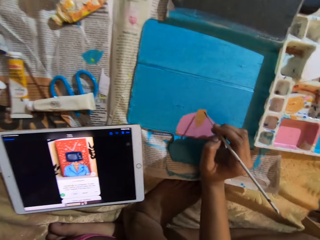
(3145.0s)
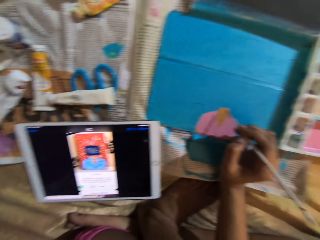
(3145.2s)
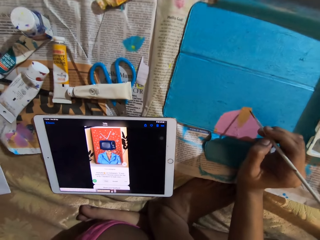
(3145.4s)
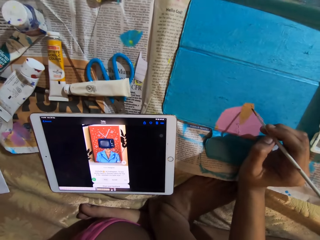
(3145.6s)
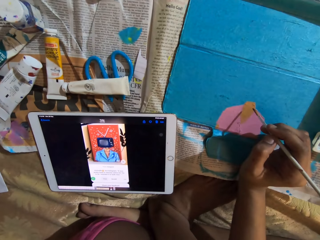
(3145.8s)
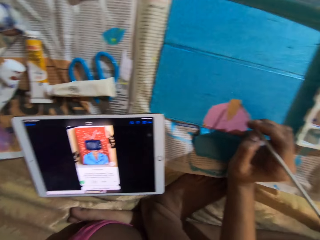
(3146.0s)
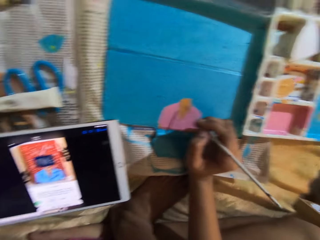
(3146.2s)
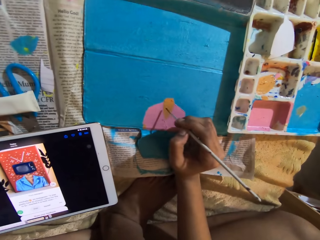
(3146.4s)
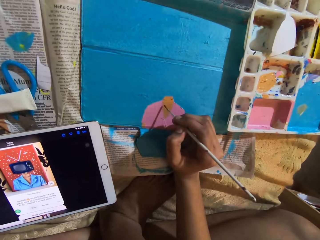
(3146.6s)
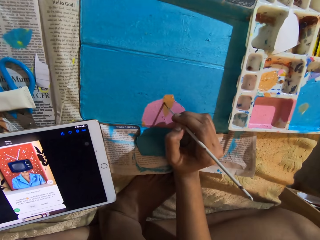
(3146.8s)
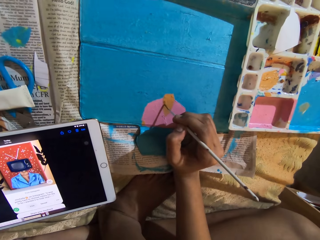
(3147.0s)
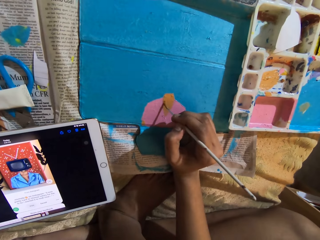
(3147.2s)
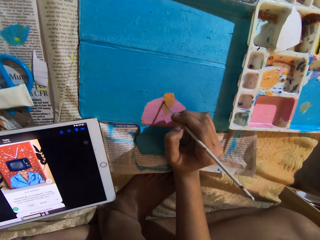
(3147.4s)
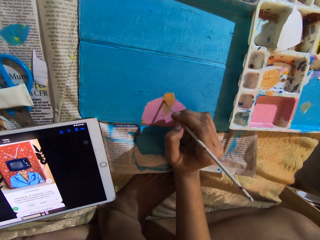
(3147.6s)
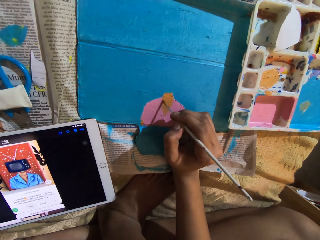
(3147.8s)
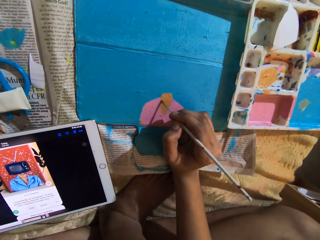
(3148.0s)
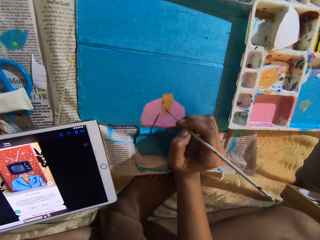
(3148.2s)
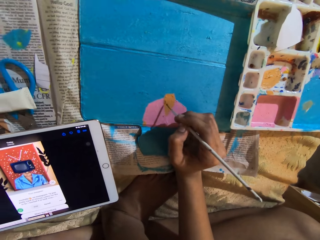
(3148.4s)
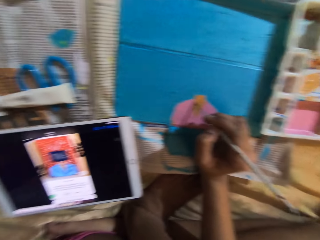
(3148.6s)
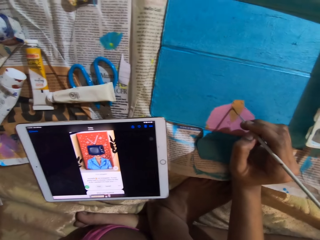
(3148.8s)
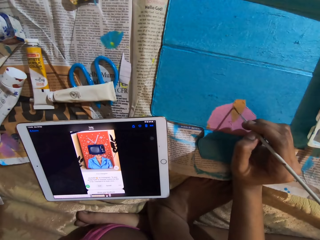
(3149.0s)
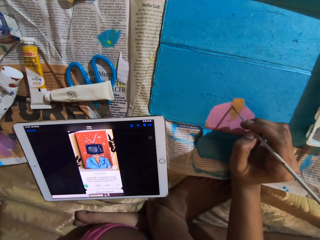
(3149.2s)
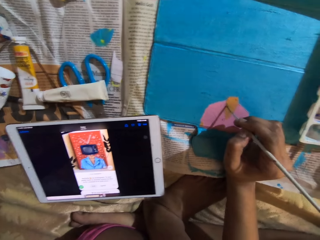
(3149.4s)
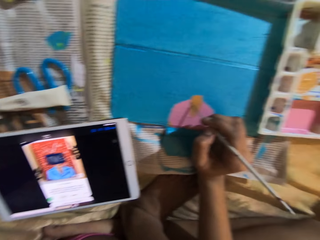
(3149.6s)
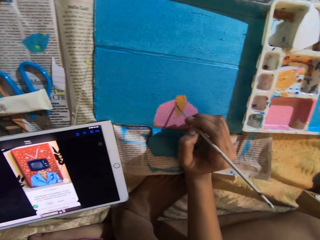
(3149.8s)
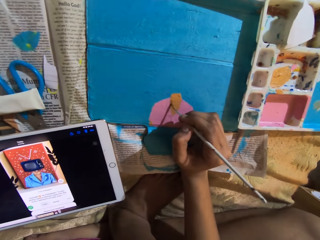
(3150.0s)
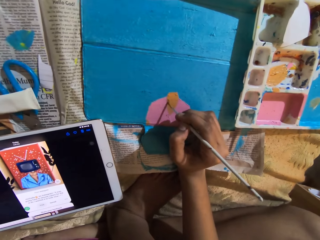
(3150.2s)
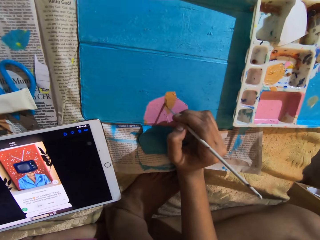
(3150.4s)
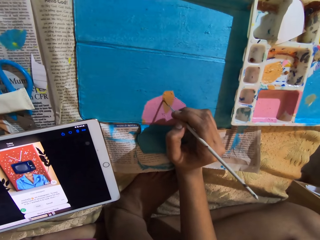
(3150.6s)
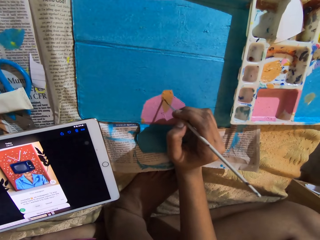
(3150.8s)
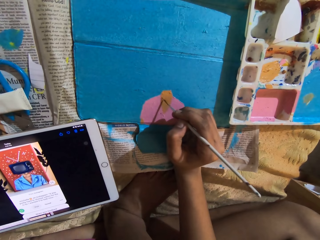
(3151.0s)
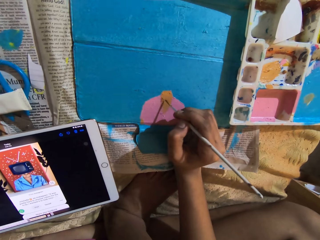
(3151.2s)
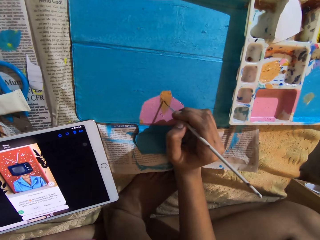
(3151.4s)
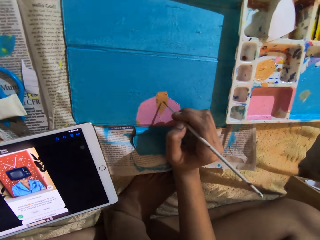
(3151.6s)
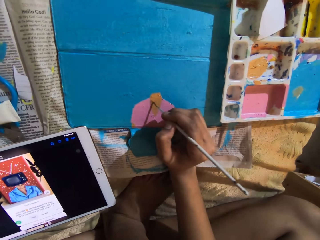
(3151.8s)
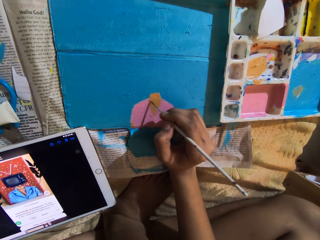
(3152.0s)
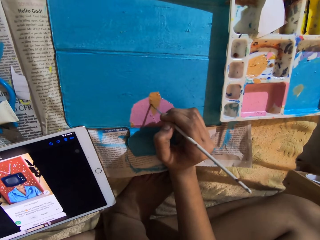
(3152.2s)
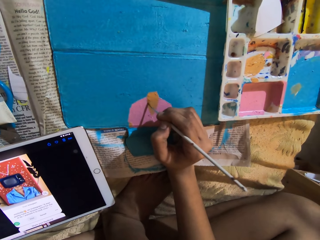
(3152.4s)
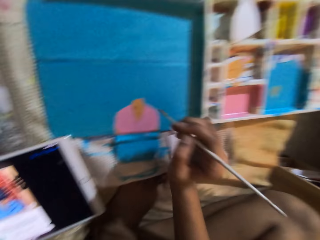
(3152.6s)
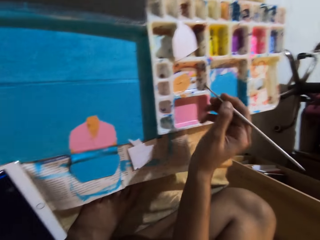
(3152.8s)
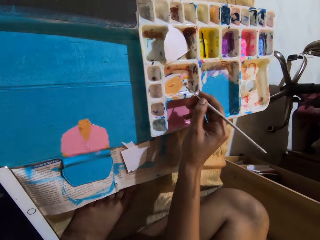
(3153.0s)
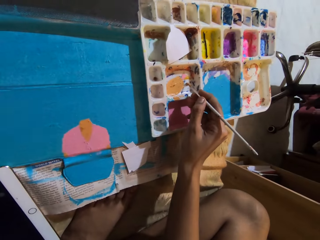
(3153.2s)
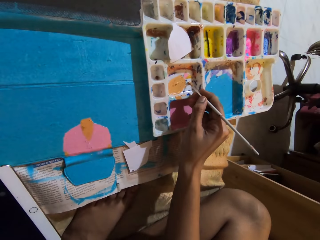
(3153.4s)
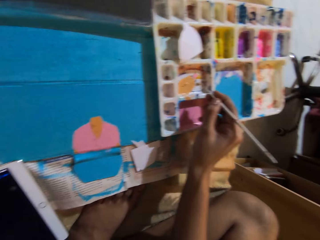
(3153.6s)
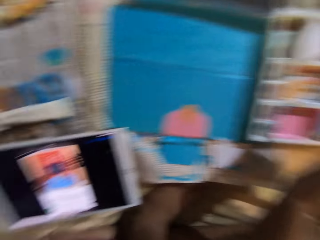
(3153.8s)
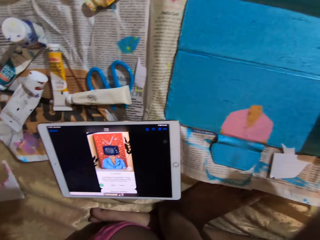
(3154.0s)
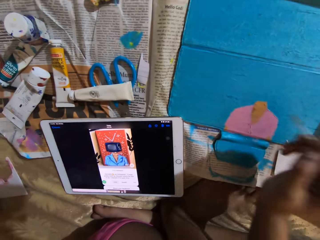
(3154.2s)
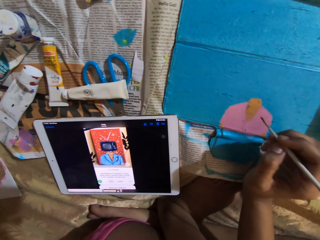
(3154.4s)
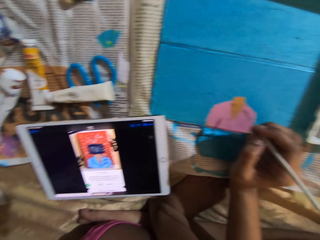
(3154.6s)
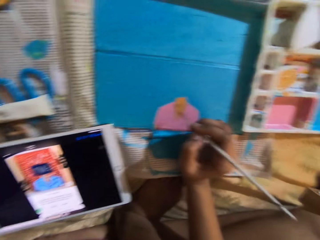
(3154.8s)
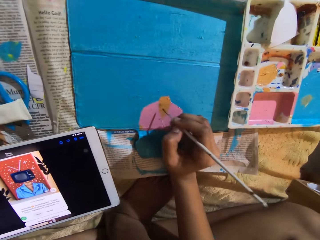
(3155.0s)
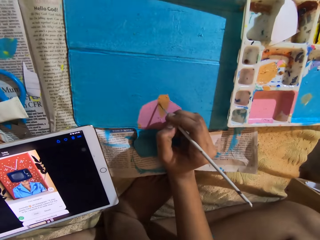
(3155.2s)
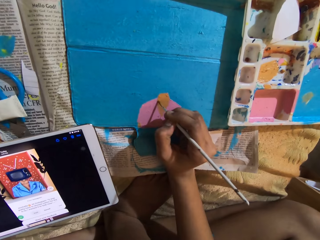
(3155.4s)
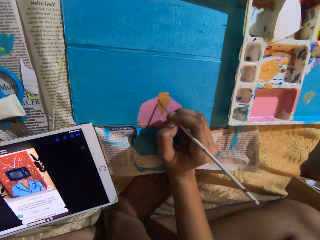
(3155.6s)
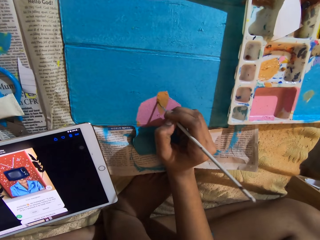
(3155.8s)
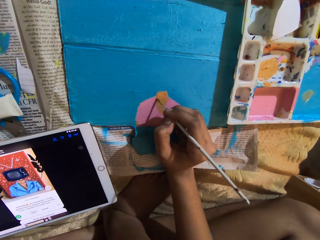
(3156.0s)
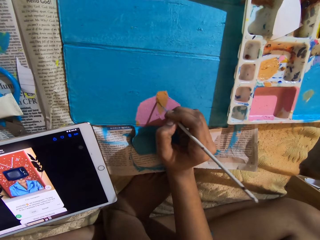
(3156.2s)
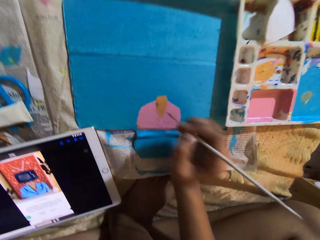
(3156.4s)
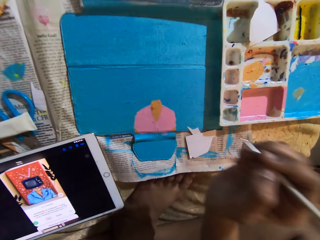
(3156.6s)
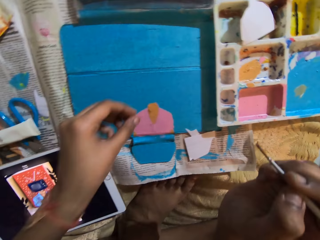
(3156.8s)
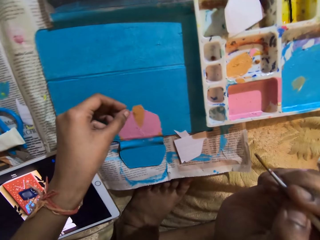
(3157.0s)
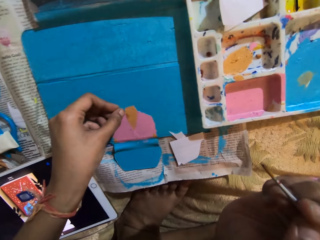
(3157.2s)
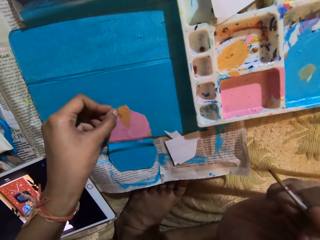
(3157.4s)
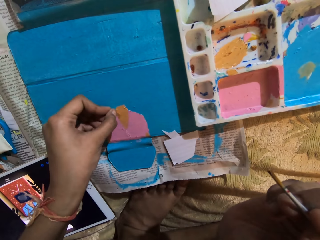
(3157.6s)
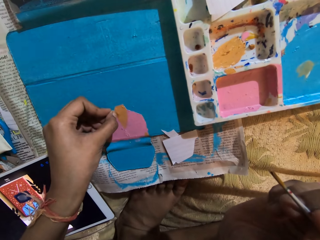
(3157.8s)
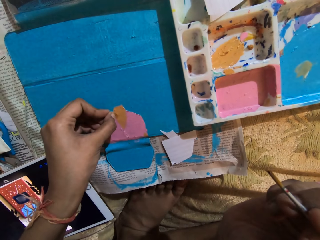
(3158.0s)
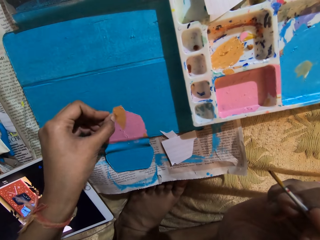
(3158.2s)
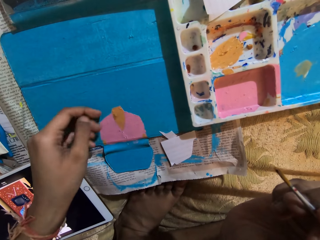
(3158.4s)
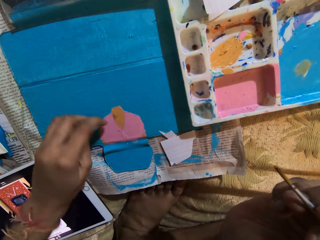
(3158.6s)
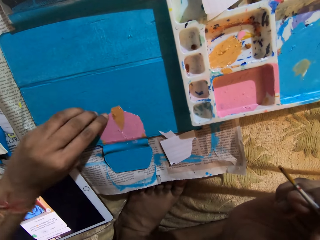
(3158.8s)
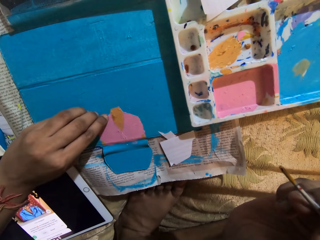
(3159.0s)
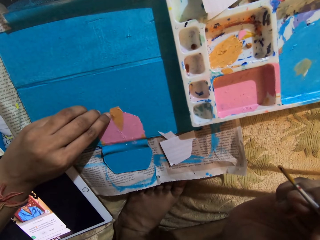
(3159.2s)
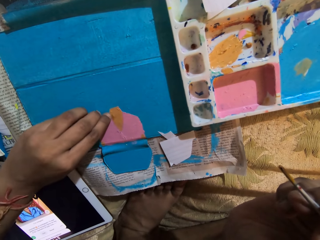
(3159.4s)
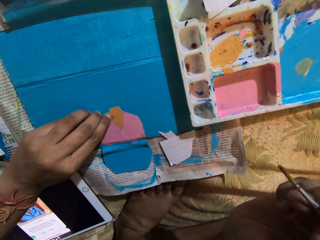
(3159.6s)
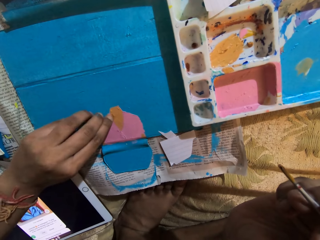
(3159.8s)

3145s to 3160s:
The camera wearer paints on the tablet cover with the paintbrush in her right hand. She rubs the ink on the container with a pen brush. She takes the paint from the paint palette with the paintbrush in her right hand. She paints on the tablet cover with the paintbrush in her right hand. She cleans the paint on the tablet cover with her left hand.

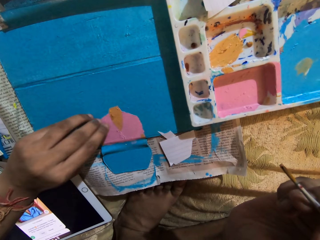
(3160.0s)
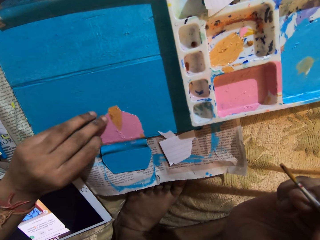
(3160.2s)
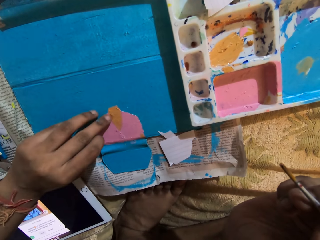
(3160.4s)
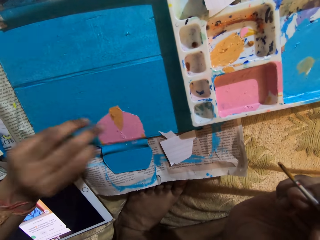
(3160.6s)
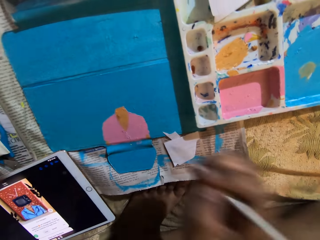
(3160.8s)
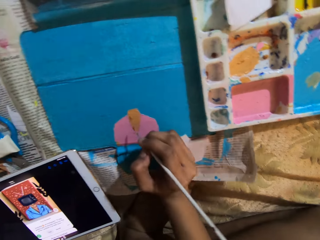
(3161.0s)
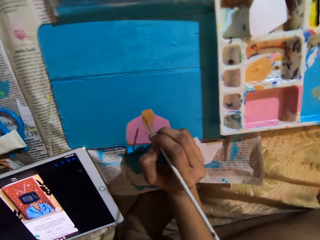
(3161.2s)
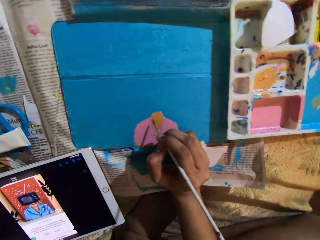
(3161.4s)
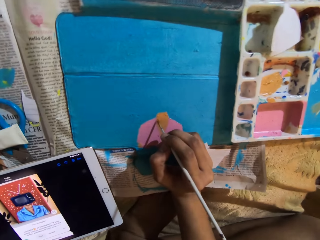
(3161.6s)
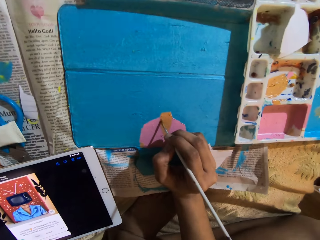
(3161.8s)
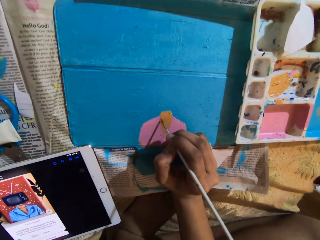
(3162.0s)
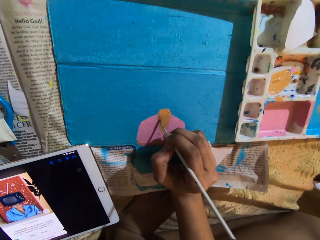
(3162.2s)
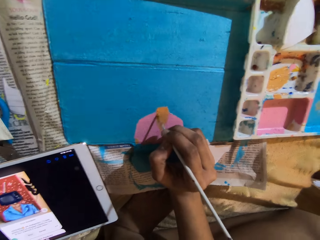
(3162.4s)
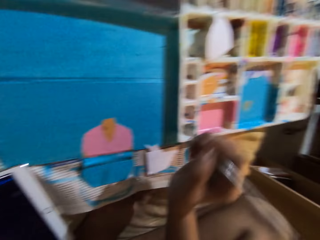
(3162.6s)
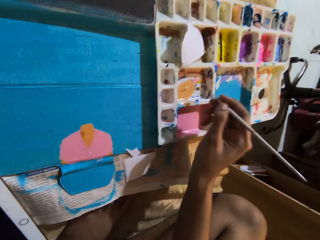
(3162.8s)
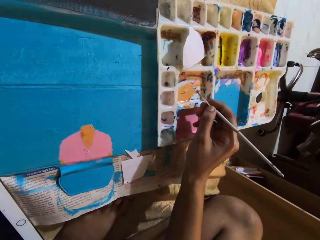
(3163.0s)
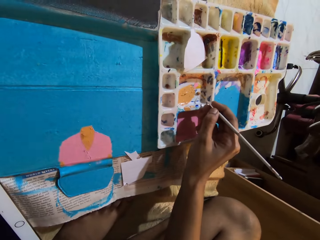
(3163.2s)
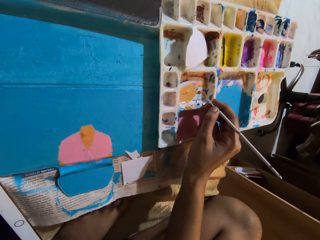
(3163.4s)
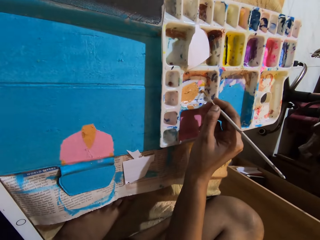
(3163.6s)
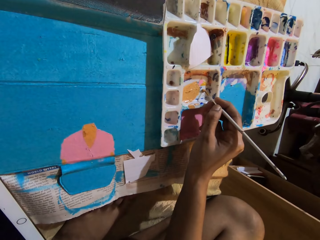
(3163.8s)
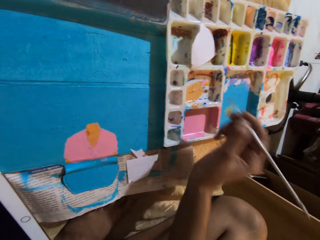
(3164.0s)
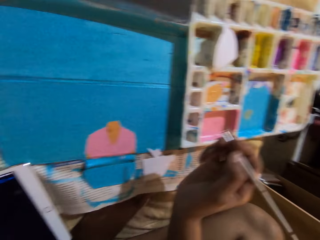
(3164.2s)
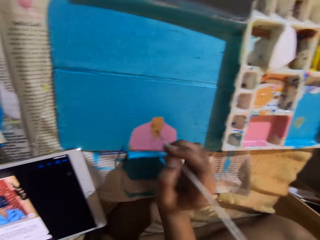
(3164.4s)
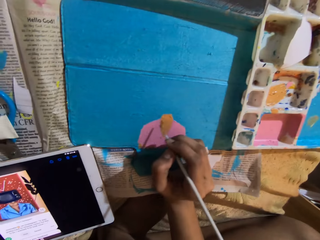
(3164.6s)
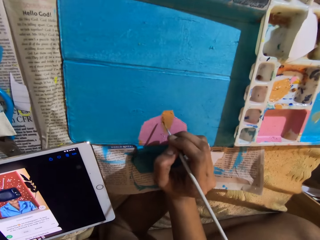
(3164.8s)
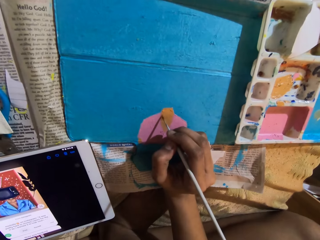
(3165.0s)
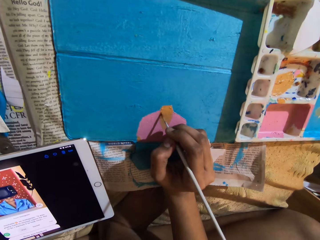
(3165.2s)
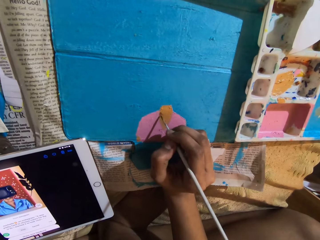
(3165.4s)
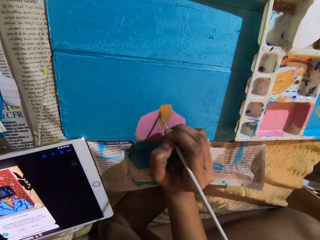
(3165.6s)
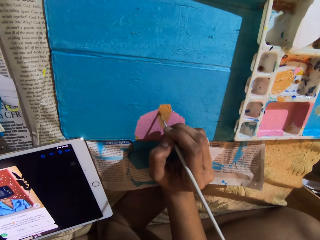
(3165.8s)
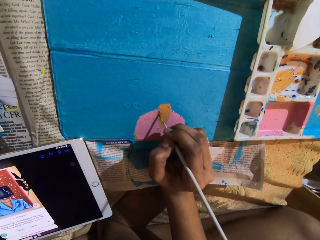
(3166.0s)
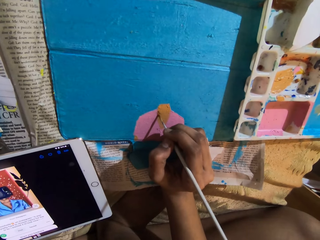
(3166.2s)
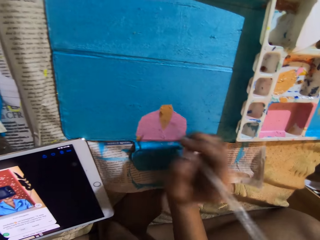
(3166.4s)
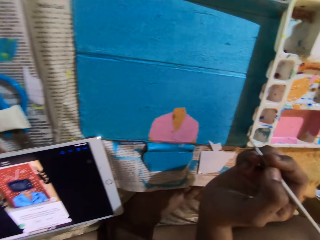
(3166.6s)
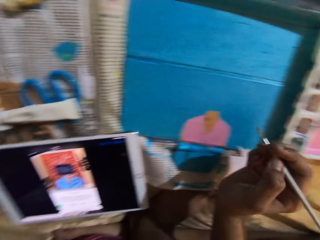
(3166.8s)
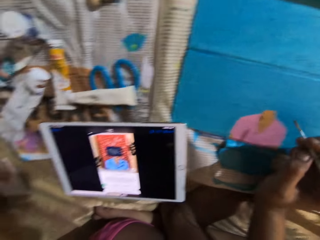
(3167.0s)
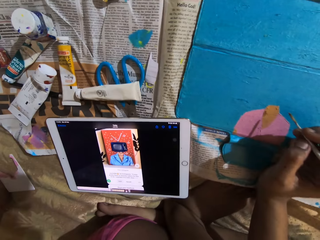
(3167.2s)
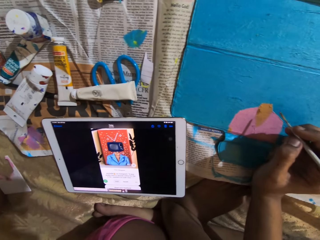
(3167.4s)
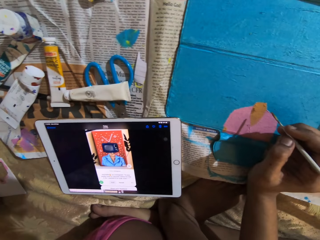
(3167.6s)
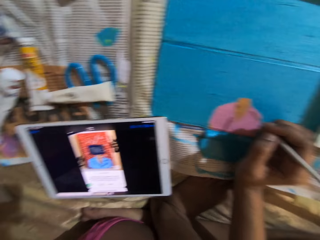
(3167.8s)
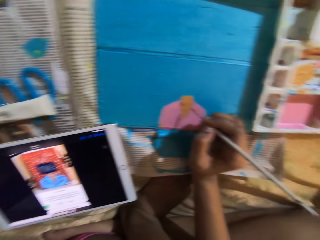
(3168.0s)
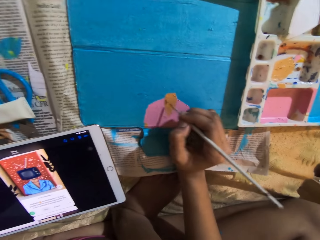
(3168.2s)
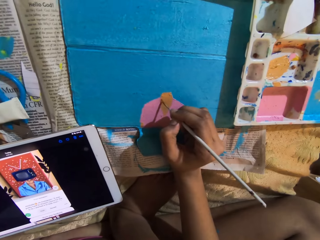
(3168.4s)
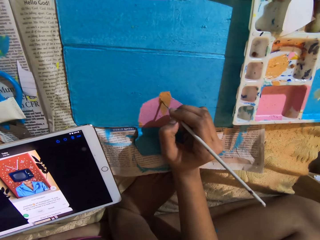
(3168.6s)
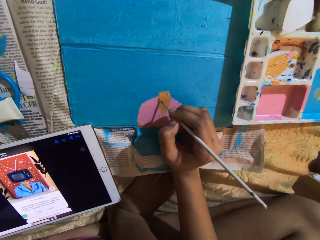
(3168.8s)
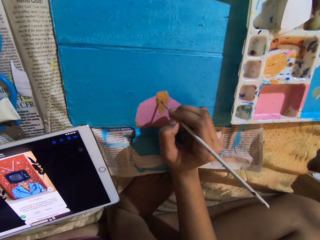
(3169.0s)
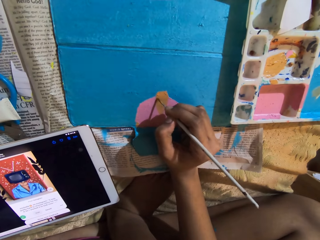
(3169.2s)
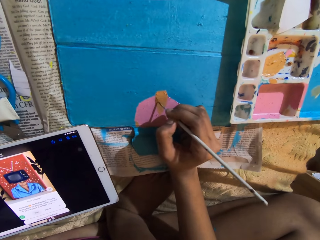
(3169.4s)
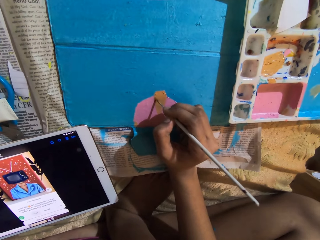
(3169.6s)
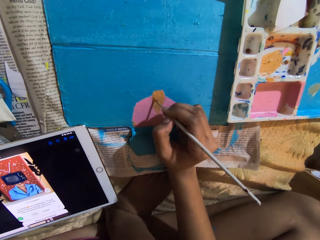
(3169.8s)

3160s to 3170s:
The camera wearer paints on the tablet cover with the paintbrush in her right hand. She rubs the ink on the container with a pen brush. She takes the paint from the paint palette with the paintbrush in her right hand. She paints on the tablet cover with the paintbrush in her right hand.
